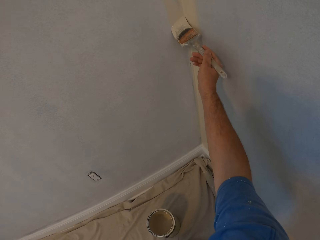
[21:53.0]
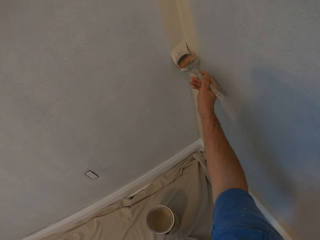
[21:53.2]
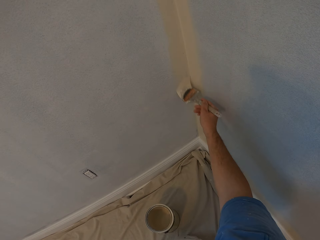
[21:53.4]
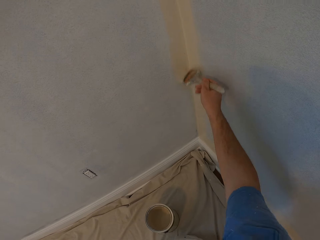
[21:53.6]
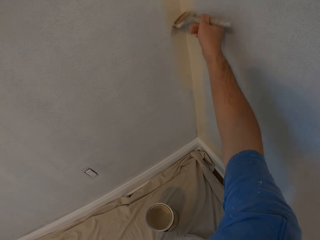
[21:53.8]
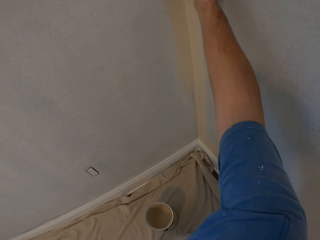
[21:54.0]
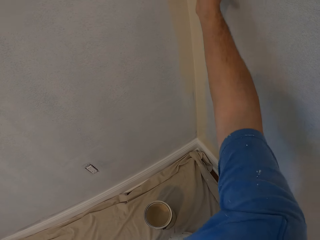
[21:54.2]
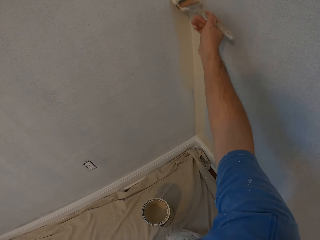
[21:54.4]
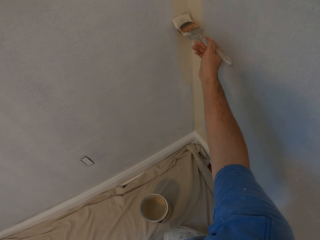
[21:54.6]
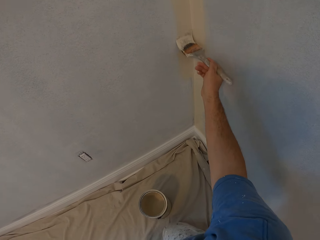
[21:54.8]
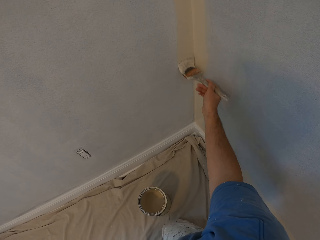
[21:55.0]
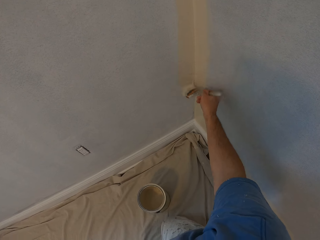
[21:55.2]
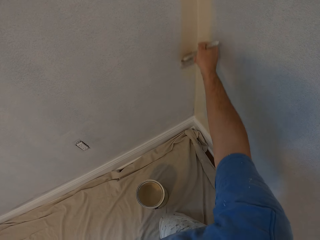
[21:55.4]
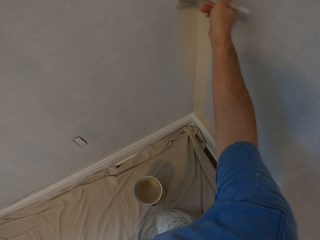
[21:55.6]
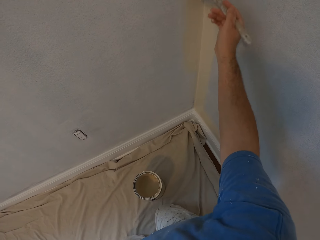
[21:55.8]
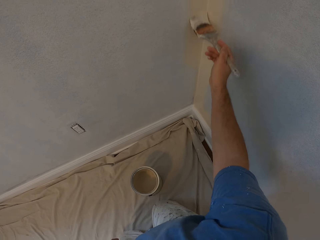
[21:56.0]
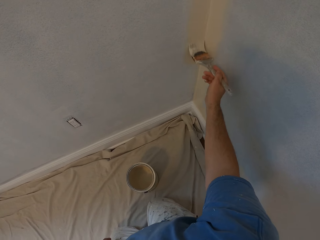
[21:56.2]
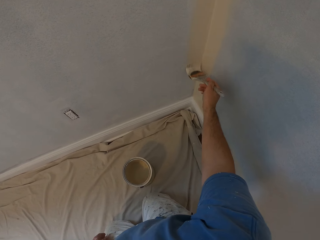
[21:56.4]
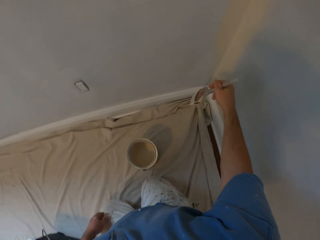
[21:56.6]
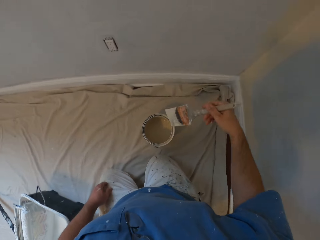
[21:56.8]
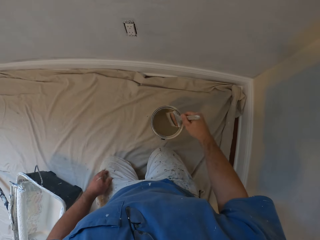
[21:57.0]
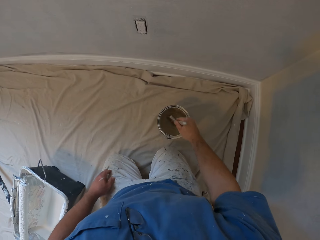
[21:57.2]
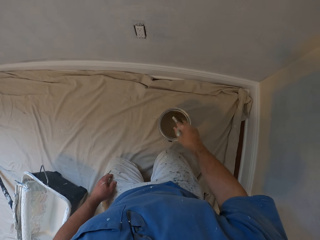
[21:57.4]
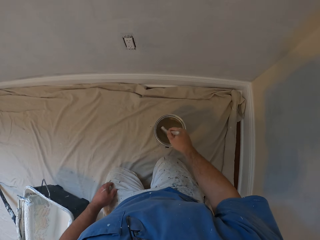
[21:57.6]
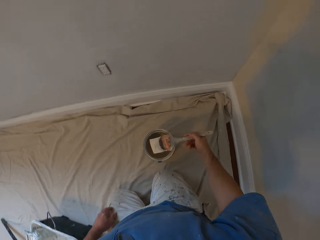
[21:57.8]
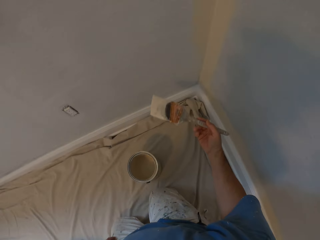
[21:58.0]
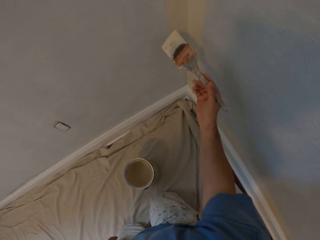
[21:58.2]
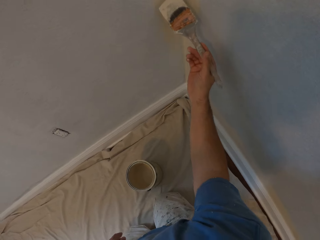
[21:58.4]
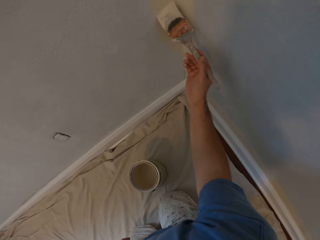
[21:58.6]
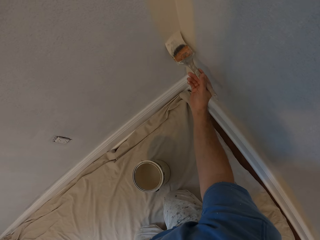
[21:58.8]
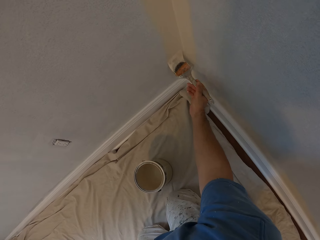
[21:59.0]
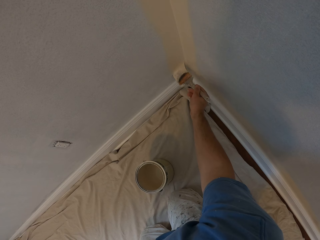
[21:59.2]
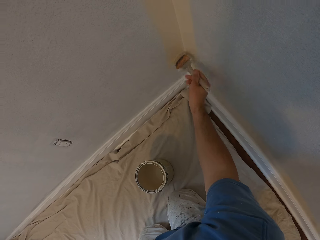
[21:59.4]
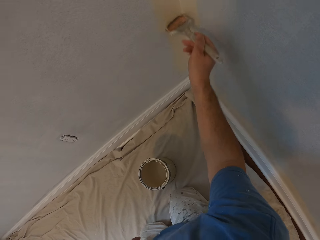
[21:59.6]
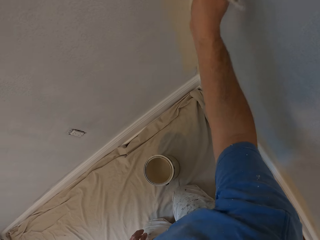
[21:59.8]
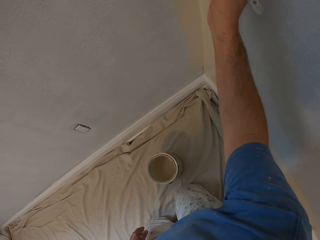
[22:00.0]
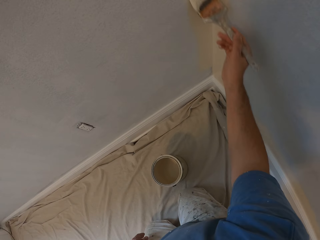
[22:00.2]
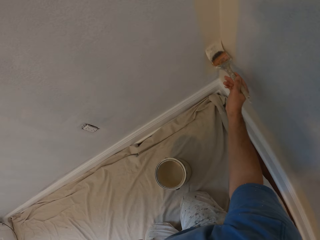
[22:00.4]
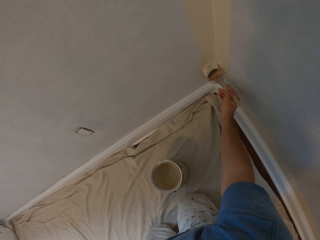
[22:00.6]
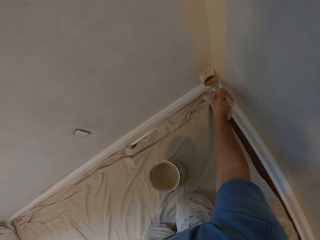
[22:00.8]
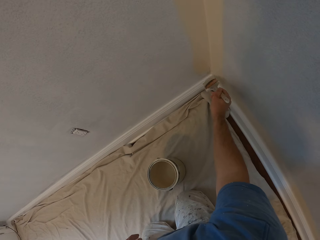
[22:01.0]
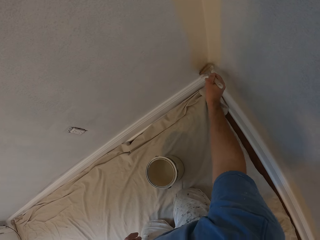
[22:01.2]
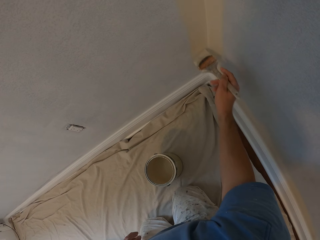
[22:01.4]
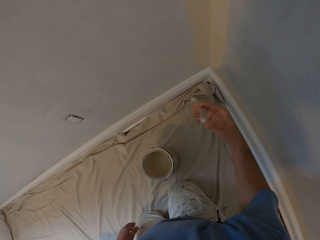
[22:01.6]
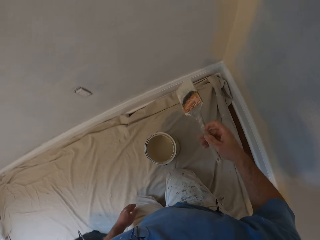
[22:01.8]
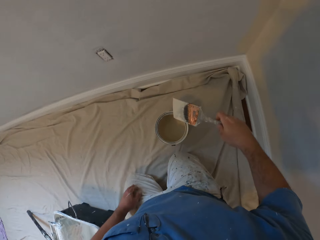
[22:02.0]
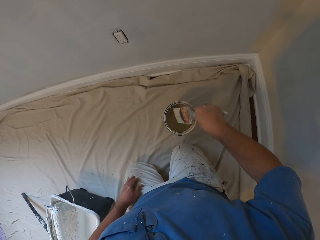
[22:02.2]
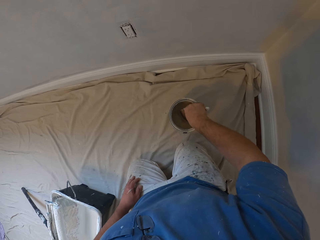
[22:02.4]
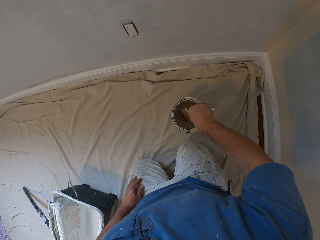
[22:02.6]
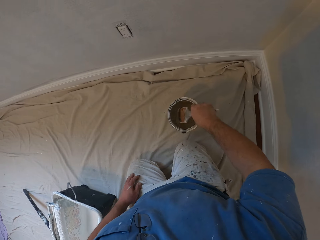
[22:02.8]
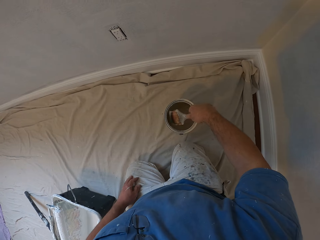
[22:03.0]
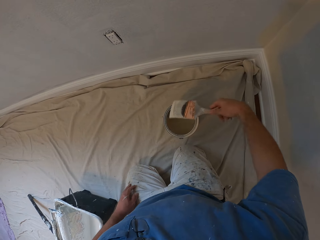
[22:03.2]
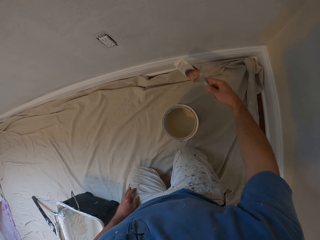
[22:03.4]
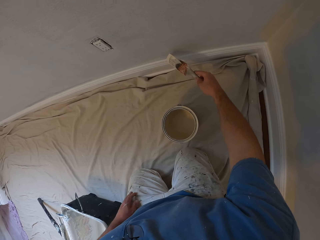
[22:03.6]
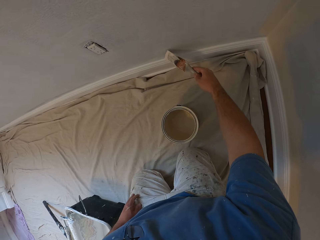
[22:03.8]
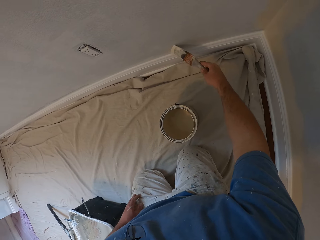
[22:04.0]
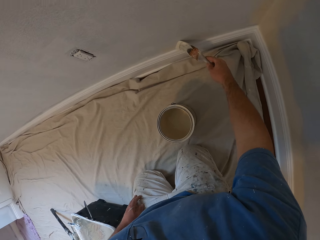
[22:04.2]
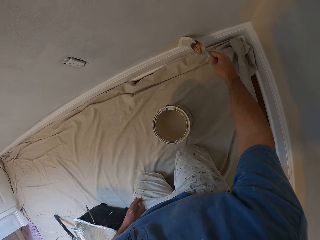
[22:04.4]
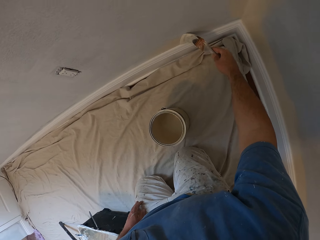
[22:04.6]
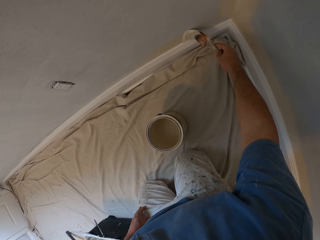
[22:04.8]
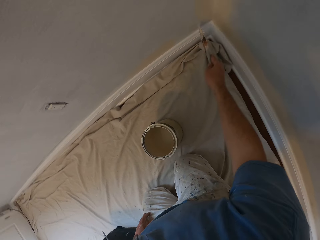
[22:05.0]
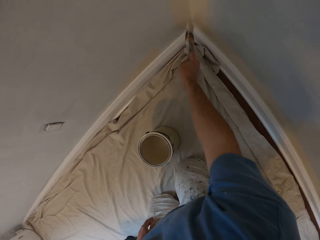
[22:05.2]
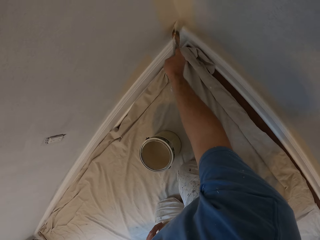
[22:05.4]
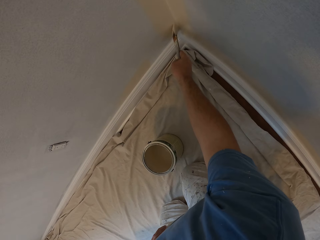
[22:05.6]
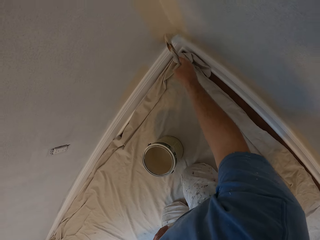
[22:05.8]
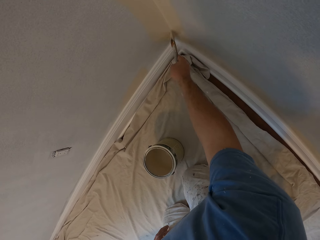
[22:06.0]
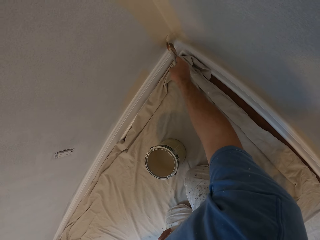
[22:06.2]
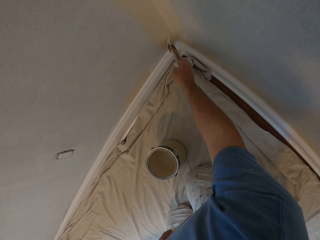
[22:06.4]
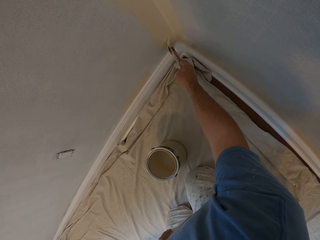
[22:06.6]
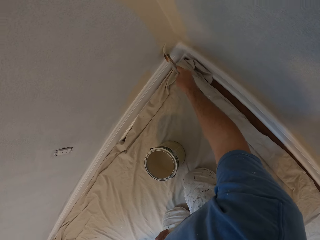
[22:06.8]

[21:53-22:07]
The camera wearer paints the wall with the paint brush. They dip the brush in the paint. They paint the wall. They remove the paint brush from the wall, dip the paint brush into the paint, lift up the paint brush from the paint and paint the wall with the paint brush. They remove the paint brush from the wall, dip the paint brush into the paint, lift up the paint brush from the paint and paint the wall with the paint brush.

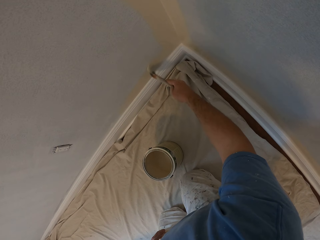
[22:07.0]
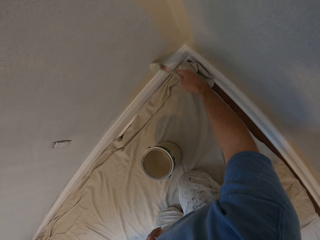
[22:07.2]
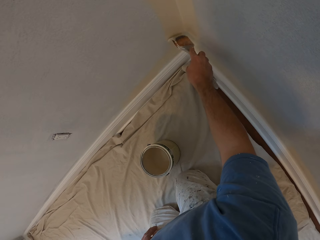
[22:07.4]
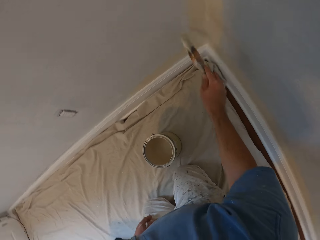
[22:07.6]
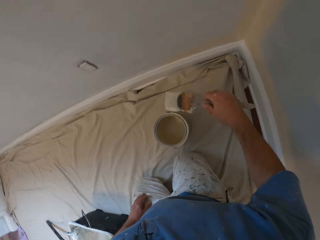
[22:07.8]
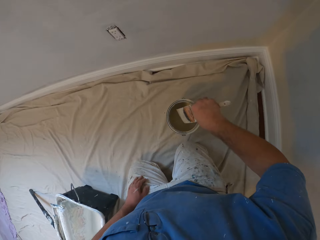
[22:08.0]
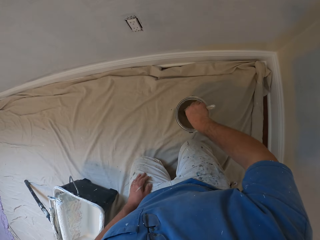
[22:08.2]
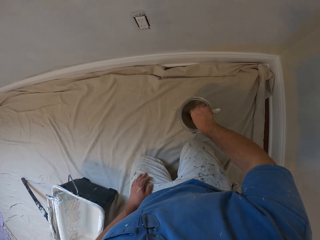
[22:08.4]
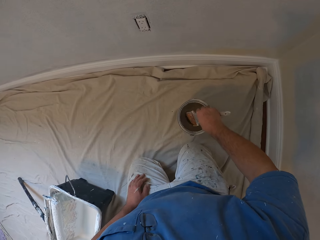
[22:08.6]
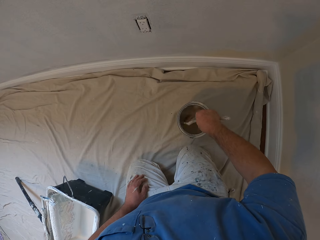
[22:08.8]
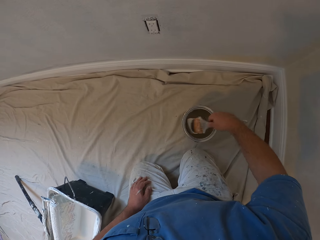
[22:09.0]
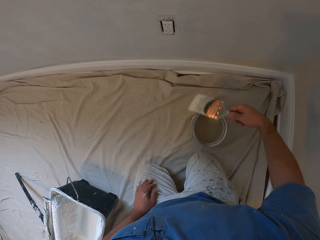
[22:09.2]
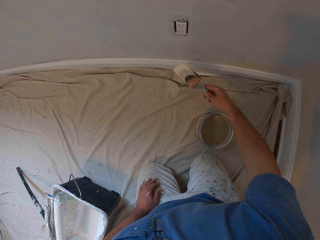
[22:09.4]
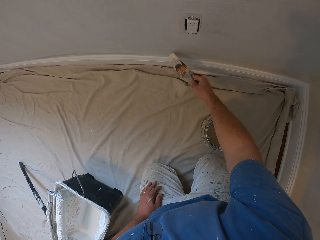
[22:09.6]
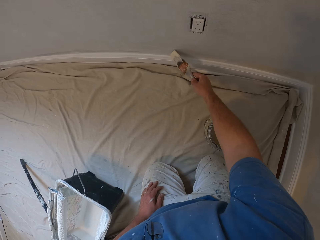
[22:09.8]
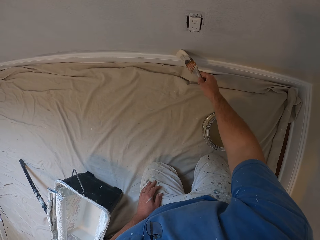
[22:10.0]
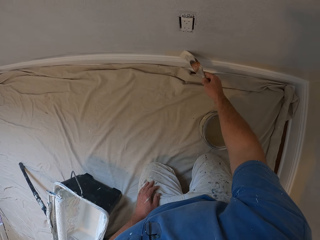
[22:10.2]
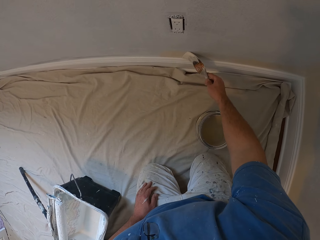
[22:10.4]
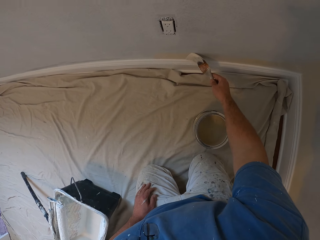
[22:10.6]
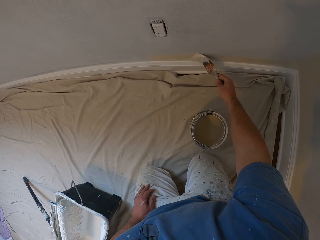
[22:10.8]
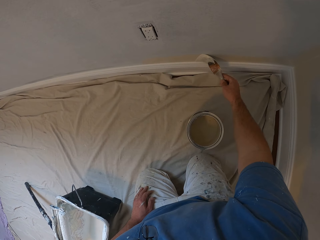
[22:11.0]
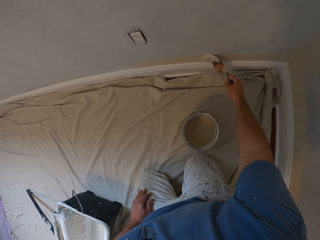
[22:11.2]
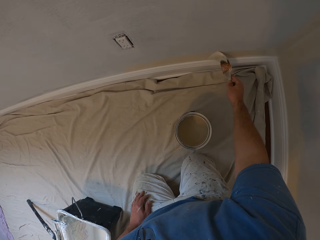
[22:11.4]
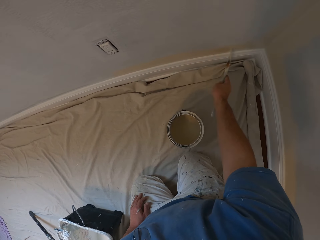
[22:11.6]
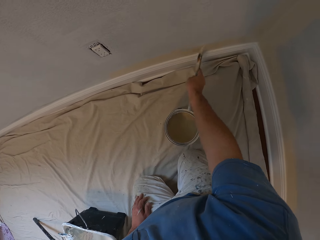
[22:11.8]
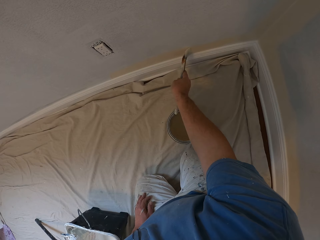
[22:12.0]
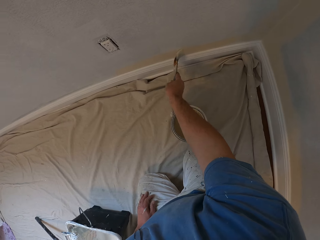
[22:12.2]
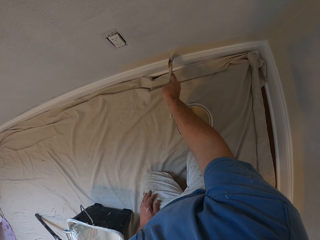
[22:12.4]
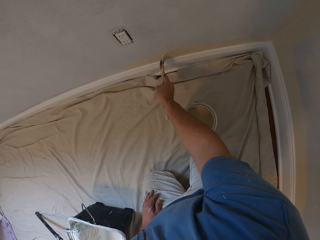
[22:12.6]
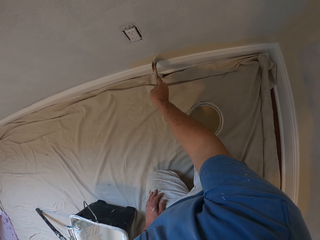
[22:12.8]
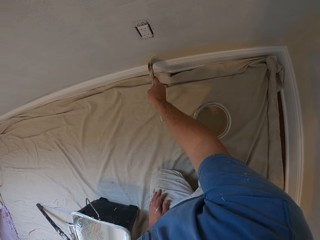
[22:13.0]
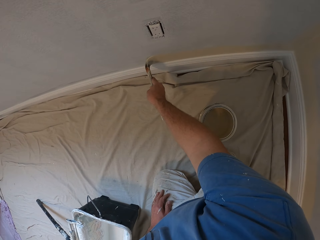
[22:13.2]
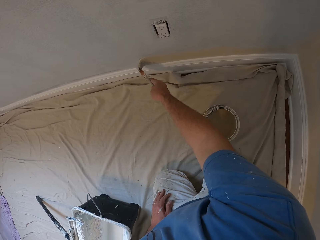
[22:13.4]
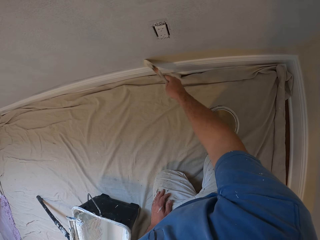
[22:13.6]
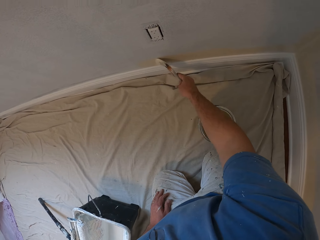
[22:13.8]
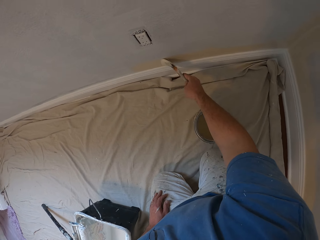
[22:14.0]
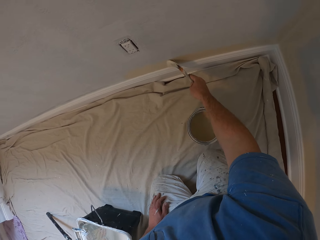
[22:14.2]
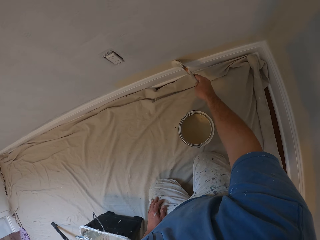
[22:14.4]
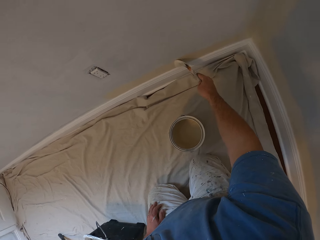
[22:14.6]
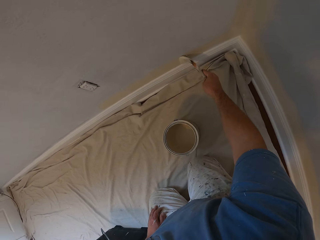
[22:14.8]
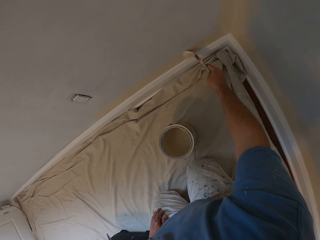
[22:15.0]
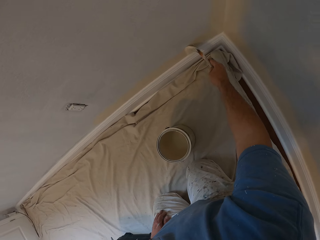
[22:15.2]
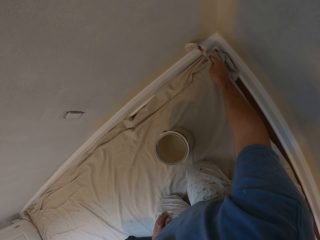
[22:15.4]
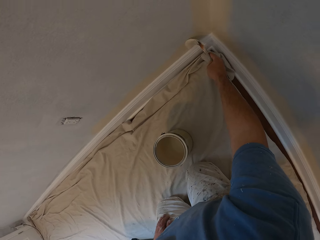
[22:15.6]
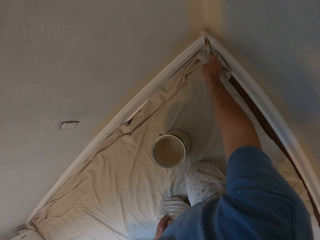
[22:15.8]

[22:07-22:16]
The camera wearer removes the paint brush from the wall. They dip the paint brush into the paint. They lift up the paint brush from the paint. They paint the wall with the paint brush.
